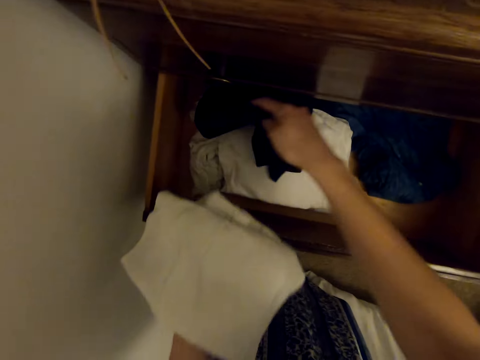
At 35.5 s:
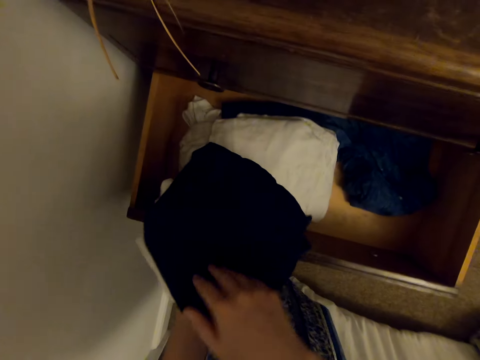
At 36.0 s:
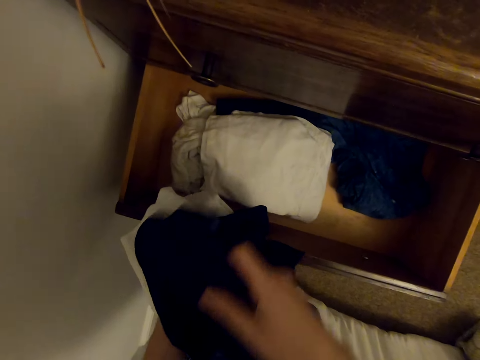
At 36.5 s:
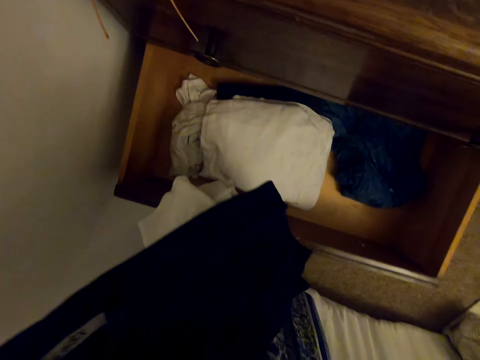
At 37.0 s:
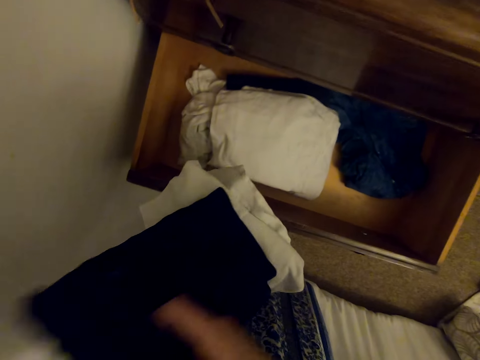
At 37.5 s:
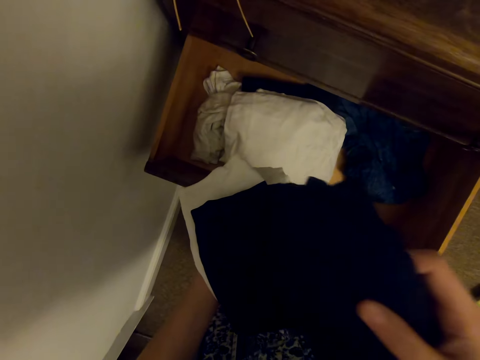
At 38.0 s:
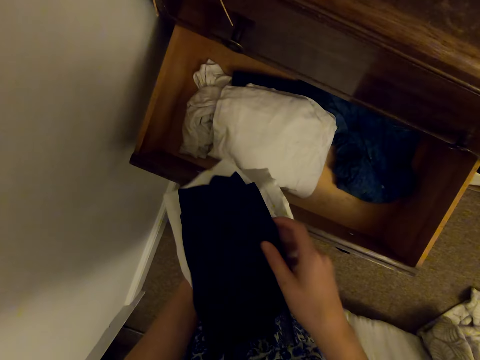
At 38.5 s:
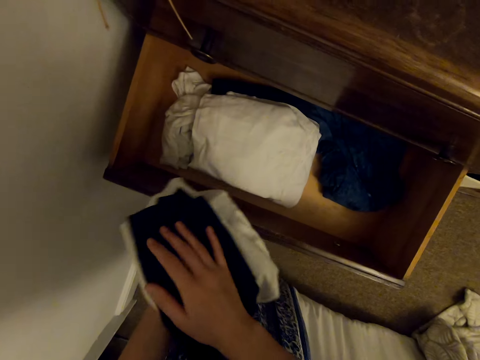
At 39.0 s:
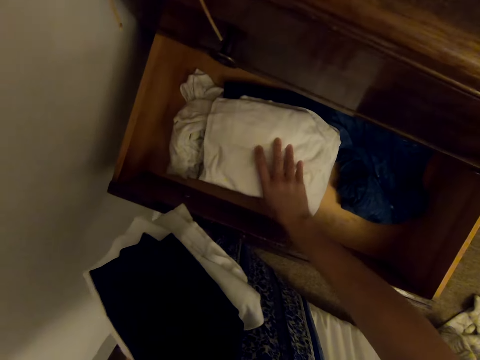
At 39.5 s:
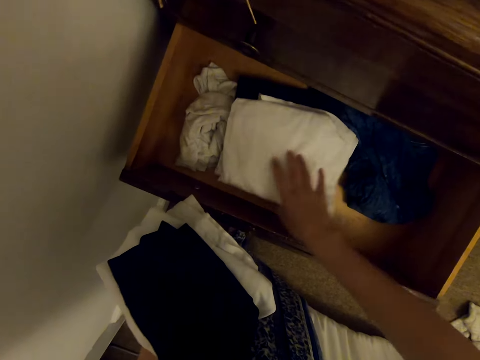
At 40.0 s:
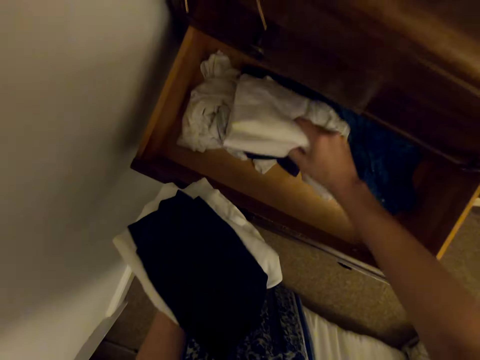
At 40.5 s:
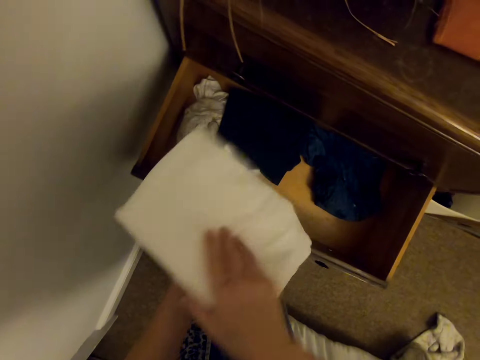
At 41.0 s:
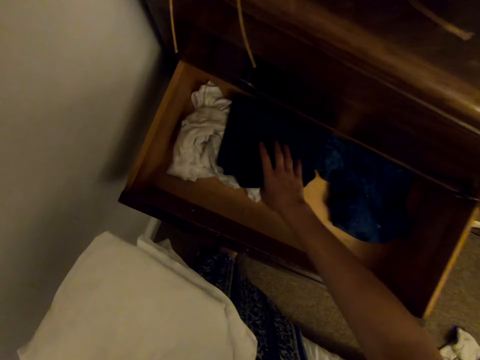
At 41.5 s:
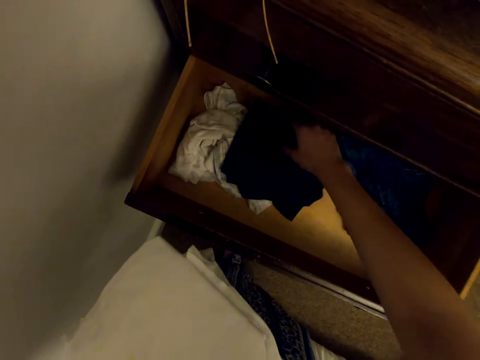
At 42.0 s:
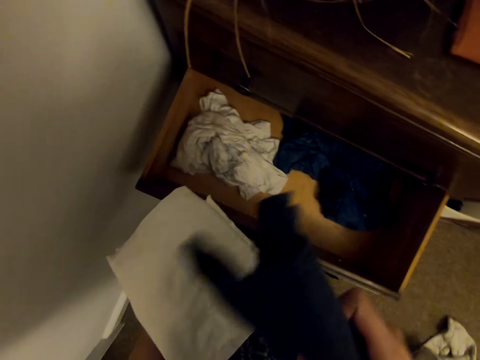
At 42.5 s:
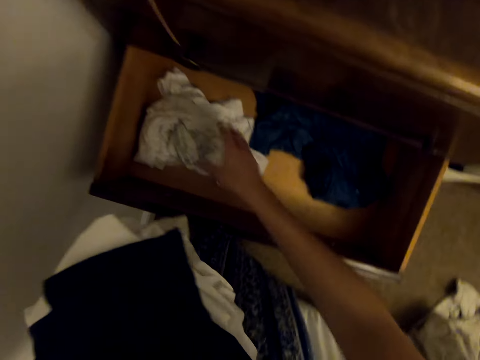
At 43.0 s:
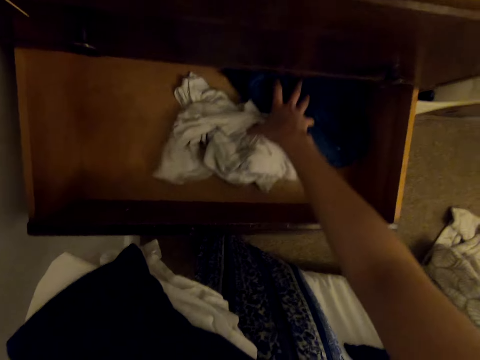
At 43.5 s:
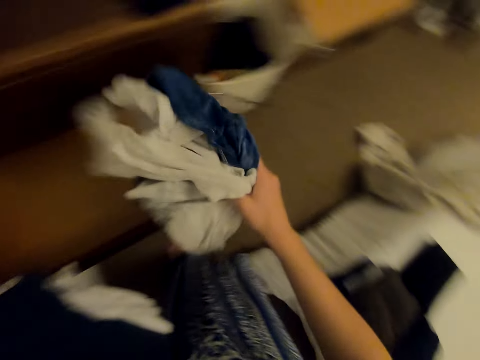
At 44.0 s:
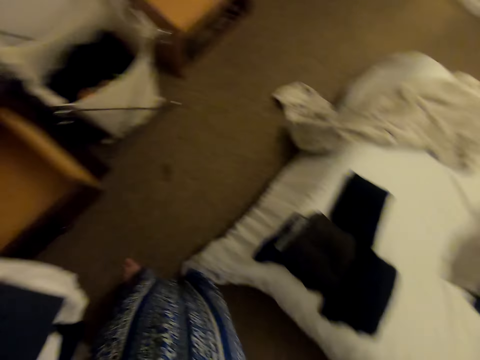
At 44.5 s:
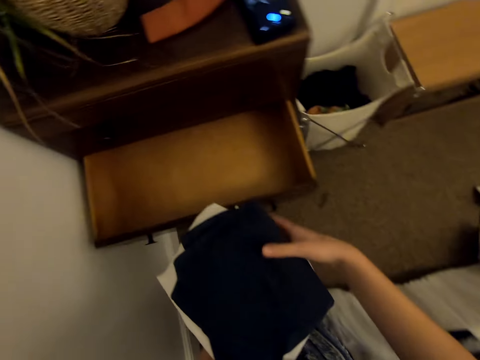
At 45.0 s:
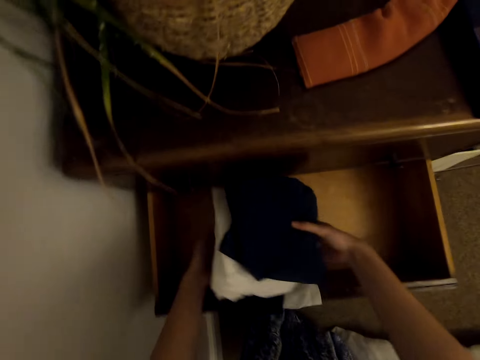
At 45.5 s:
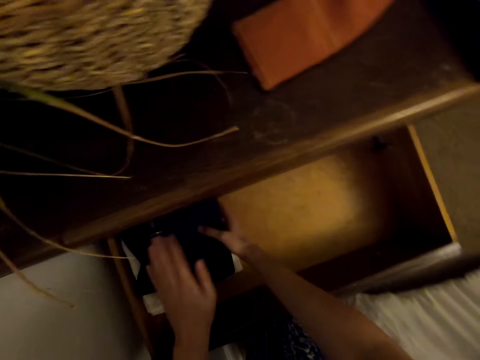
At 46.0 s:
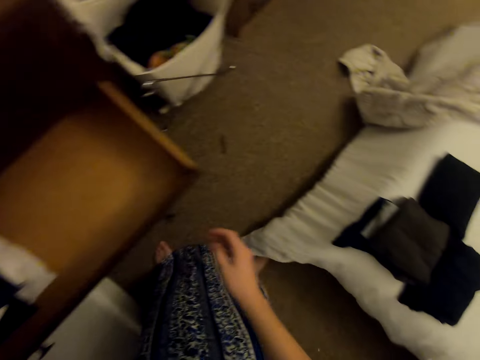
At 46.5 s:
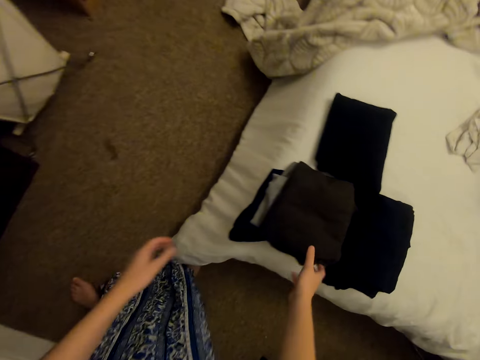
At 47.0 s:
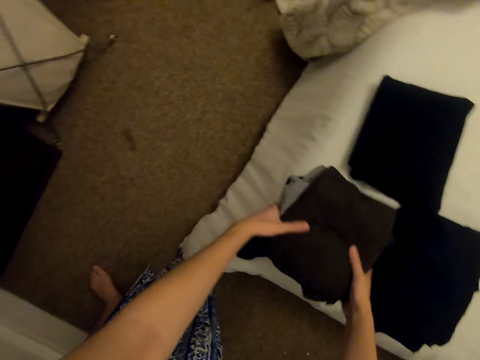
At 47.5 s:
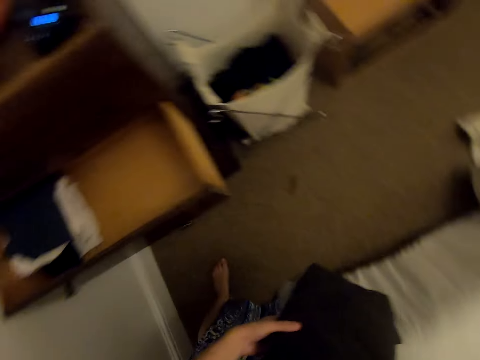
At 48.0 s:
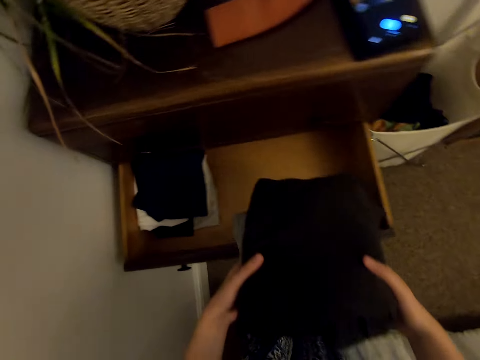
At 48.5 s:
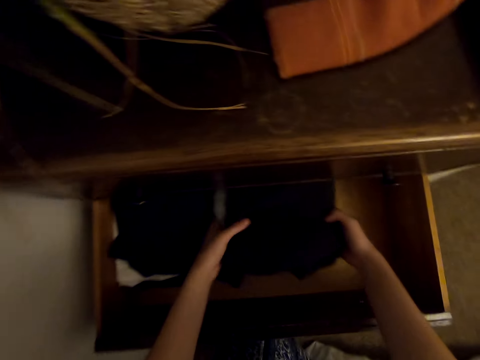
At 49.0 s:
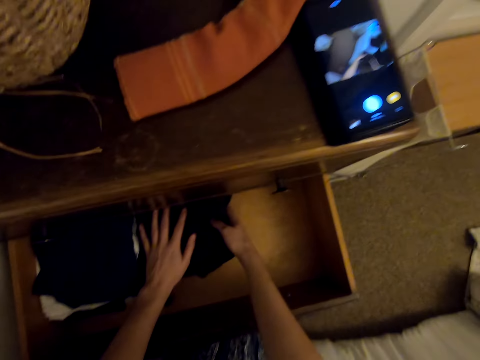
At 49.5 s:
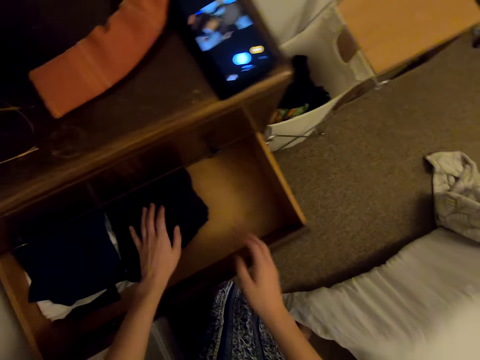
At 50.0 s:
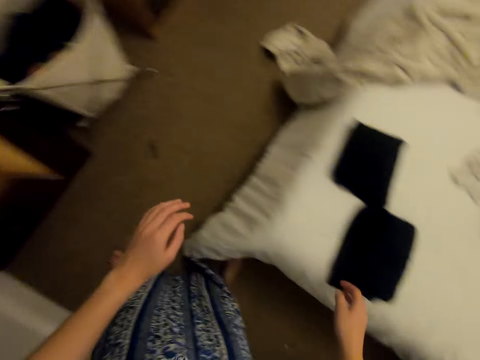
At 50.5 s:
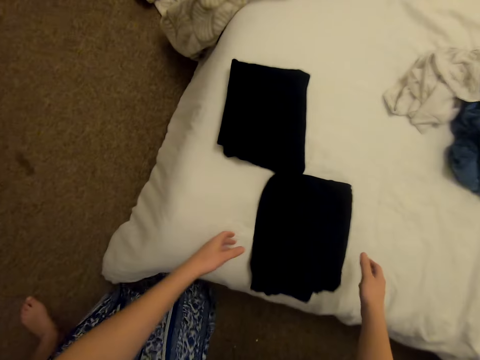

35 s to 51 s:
The camera wearer holds the cloth in the hand. He folds the cloth. He picks up the cloth from the drawer. He puts the cloth in his hand. He takes the cloth from the drawer. He picks up the other cloth from the drawer. He looks around. He puts the cloth on the bed. He puts the clothes in the drawer. He looks around. He takes the cloth from the bed. He puts the cloth in the drawer.

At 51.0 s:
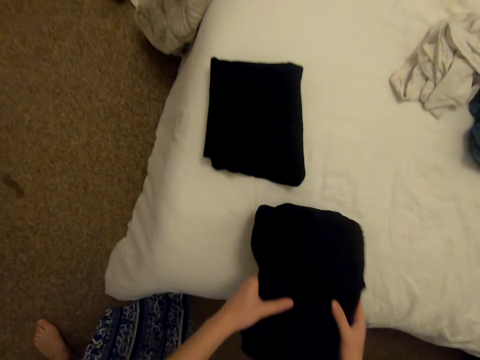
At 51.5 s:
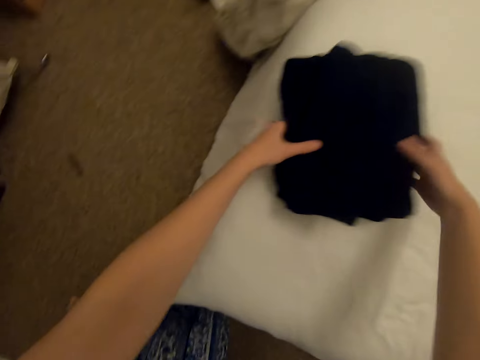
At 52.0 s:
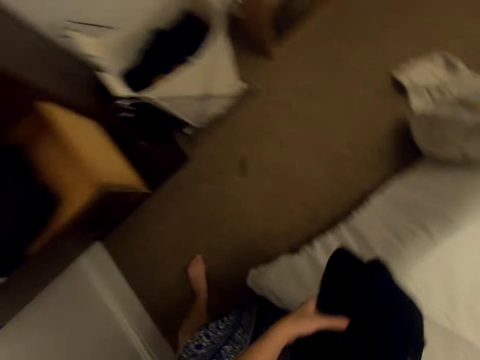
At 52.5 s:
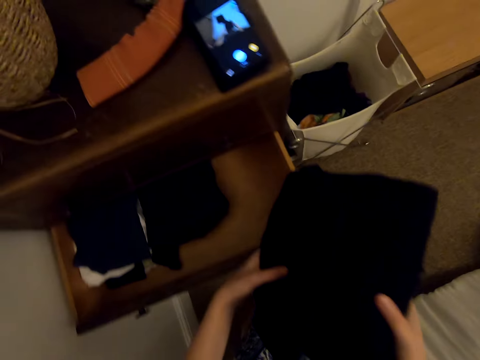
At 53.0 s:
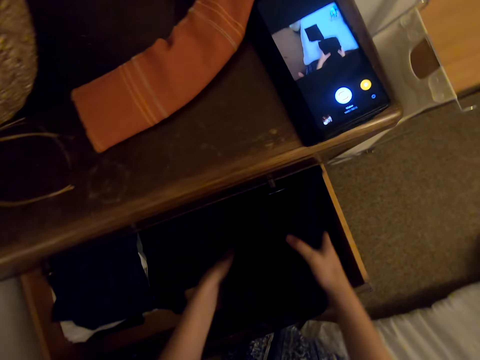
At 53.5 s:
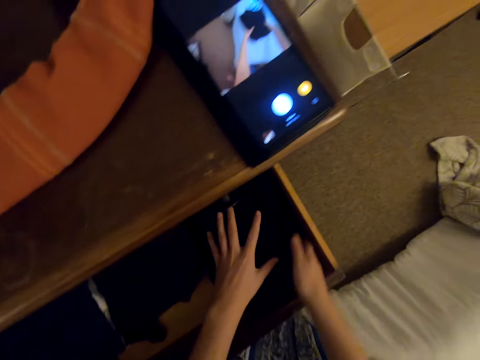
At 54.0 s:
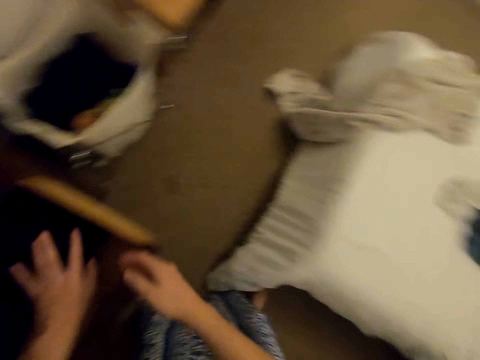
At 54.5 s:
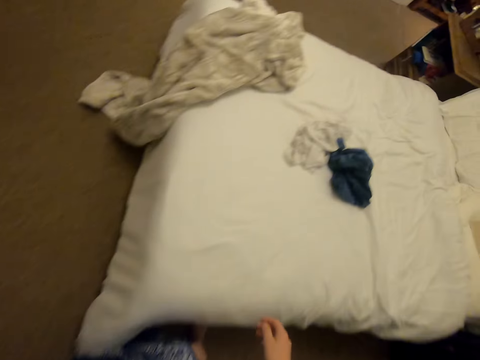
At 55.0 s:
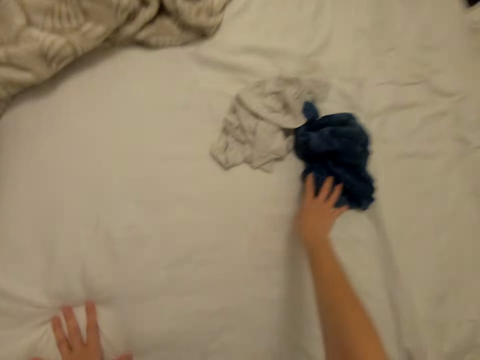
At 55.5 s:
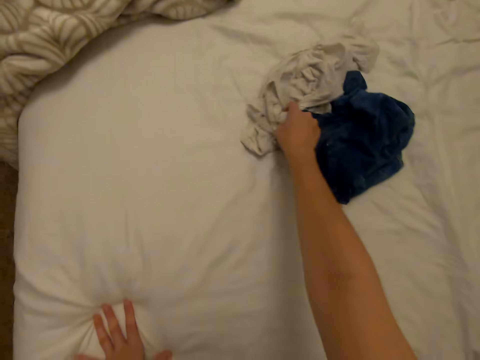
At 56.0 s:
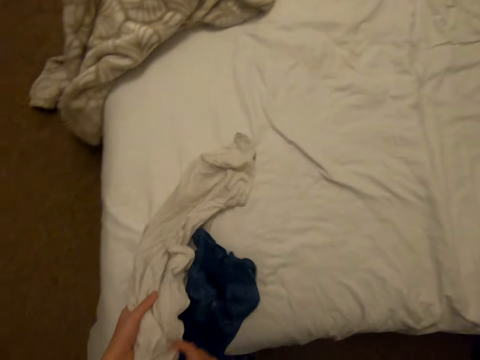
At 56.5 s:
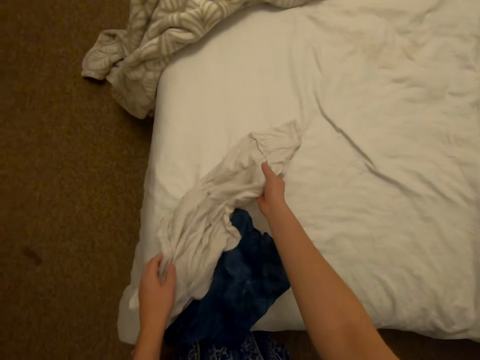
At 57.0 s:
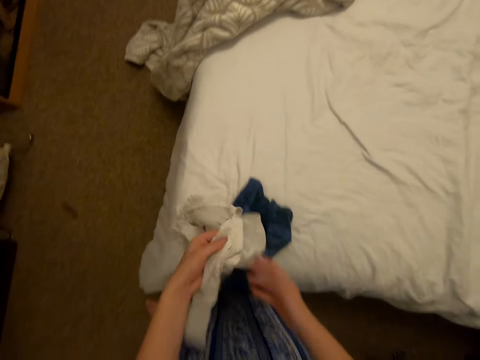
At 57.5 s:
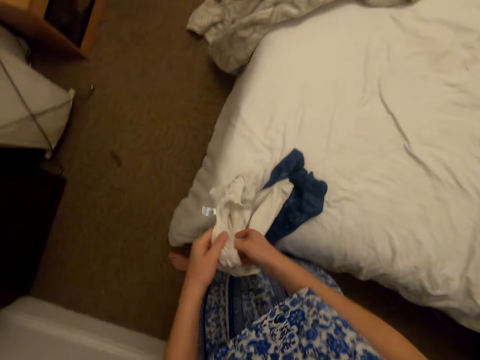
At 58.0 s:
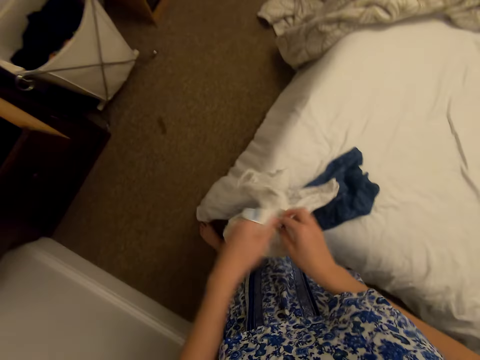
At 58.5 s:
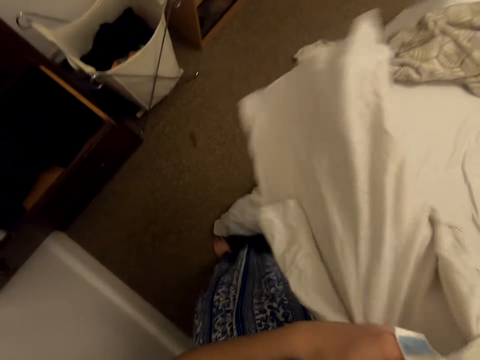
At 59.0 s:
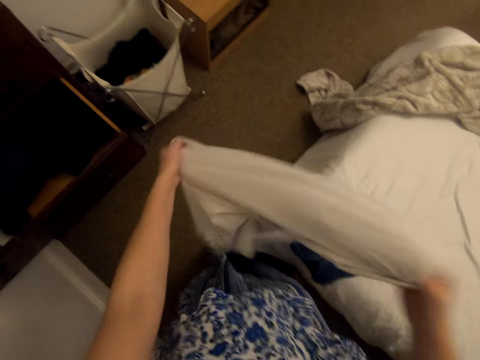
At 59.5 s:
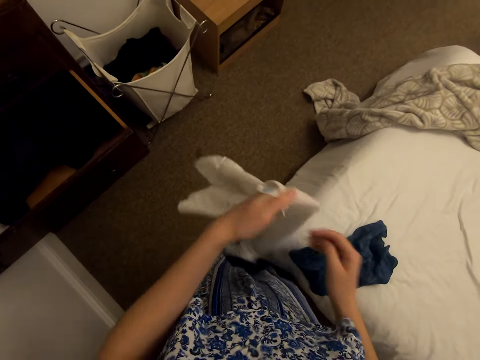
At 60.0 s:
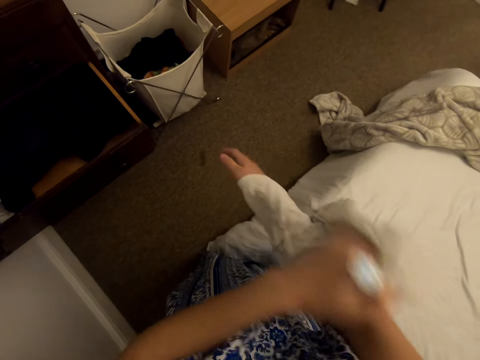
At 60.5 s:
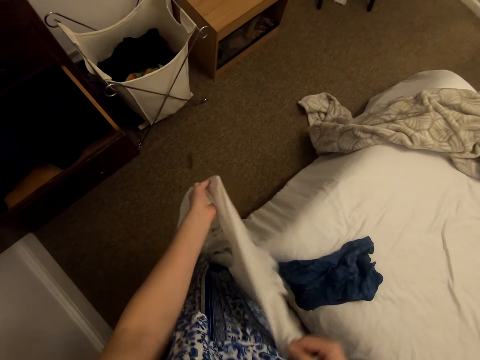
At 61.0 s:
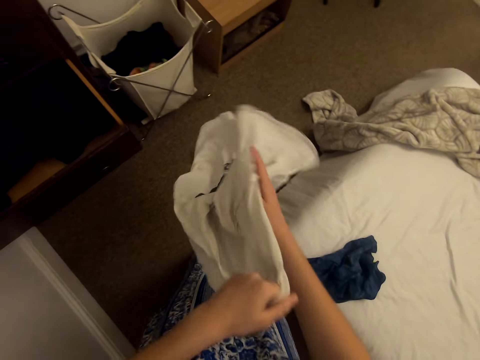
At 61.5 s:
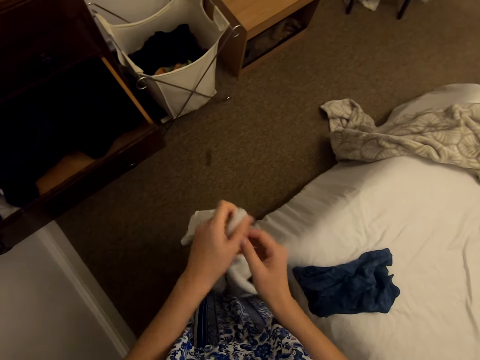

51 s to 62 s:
The camera wearer takes the cloth from the bed. They put the clothes in the drawer. They look around. They pick up the clothes on the bed. They turn the cloth inside out.
